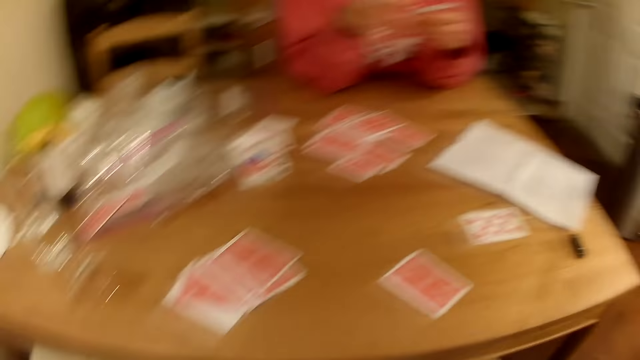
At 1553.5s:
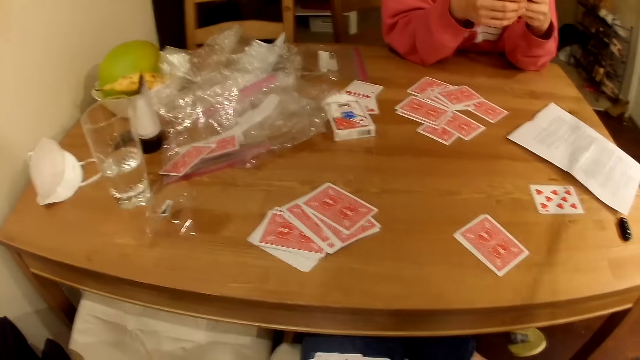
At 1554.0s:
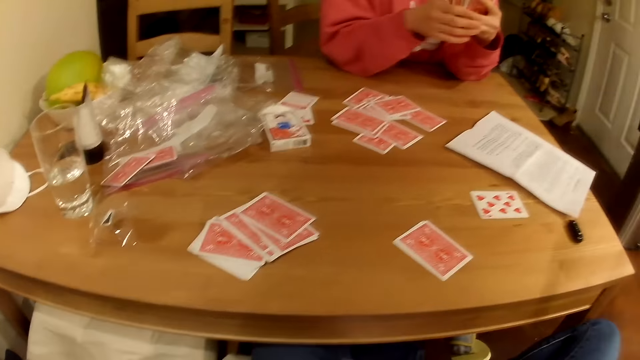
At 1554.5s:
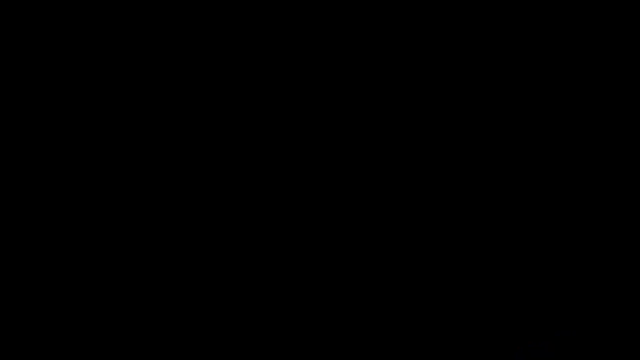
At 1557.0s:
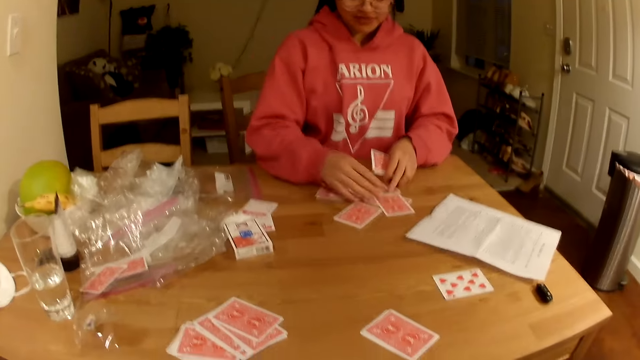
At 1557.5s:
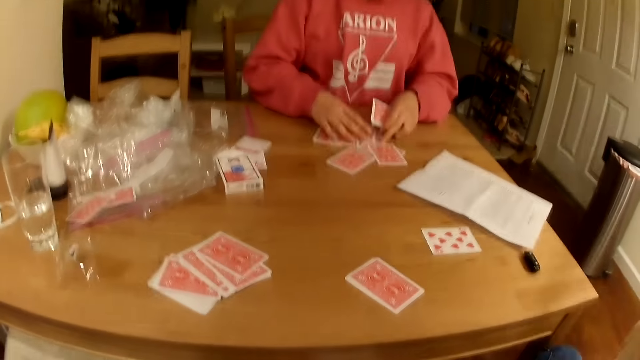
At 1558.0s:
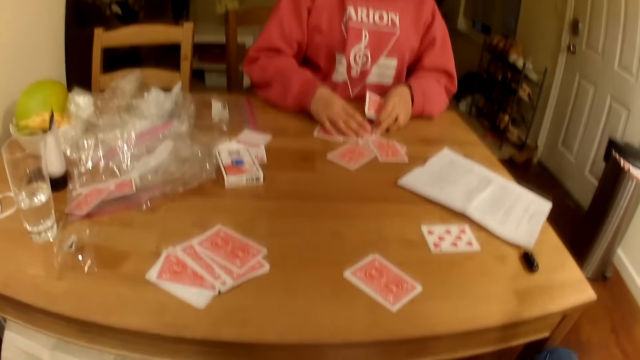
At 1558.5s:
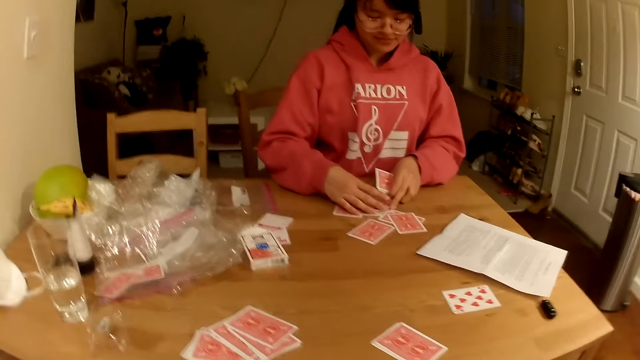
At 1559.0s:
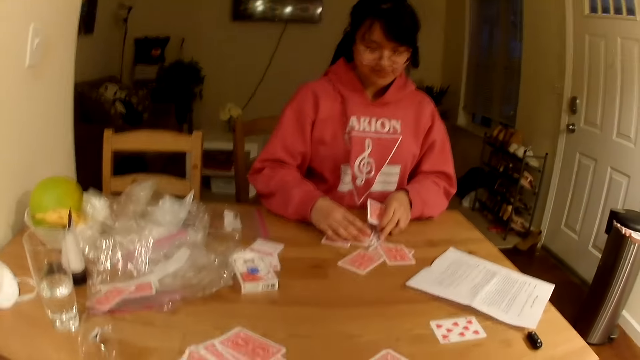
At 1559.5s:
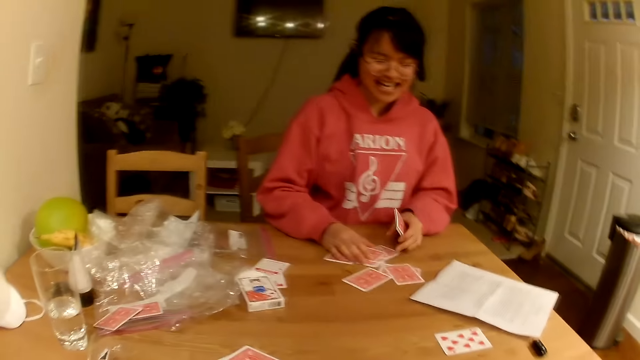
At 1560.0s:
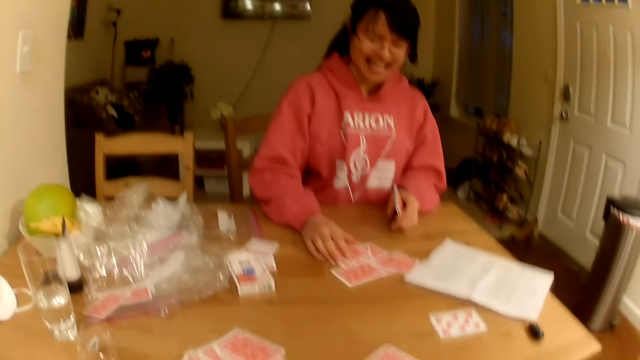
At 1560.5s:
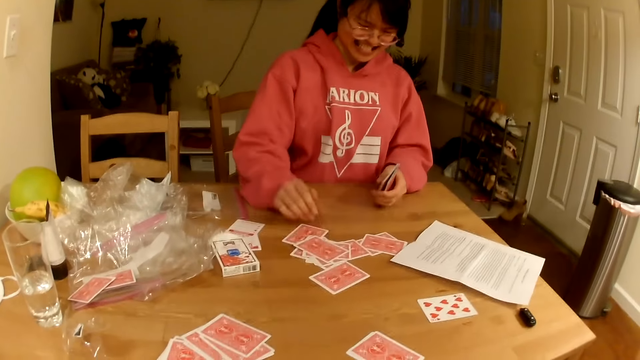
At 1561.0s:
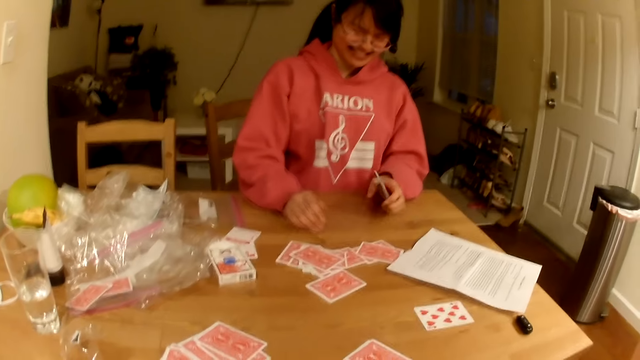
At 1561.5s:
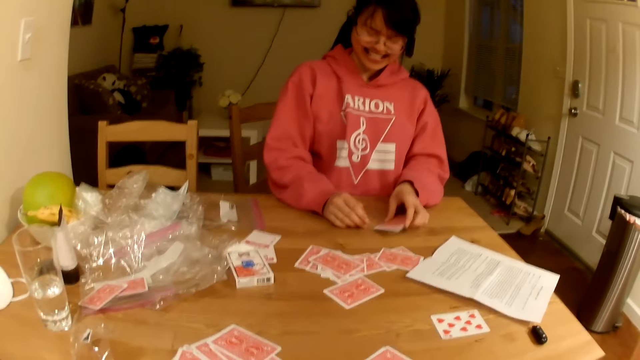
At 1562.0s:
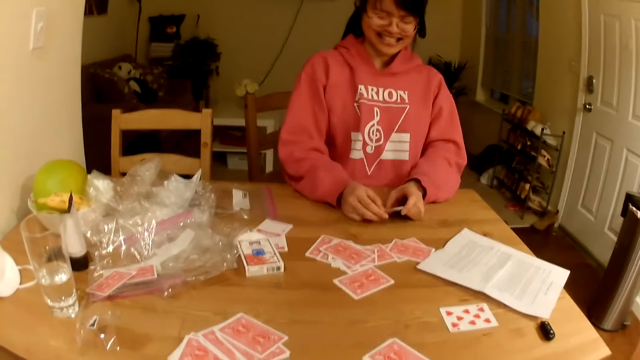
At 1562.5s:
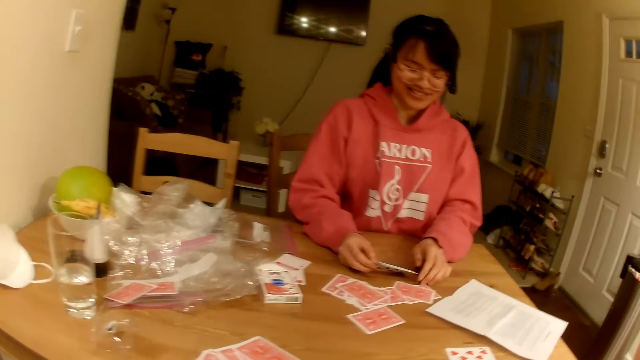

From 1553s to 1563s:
A woman moves the cards on the table. The camera wearer converses with the woman. The woman moves the cards on the table.

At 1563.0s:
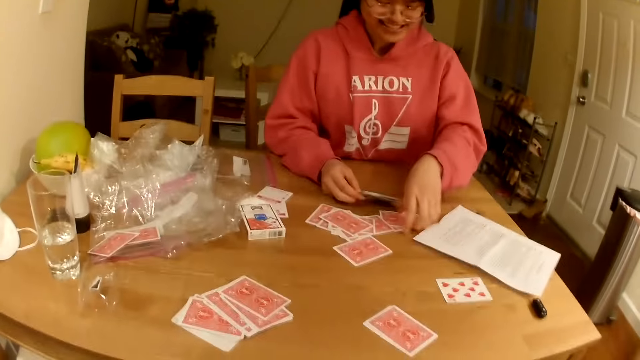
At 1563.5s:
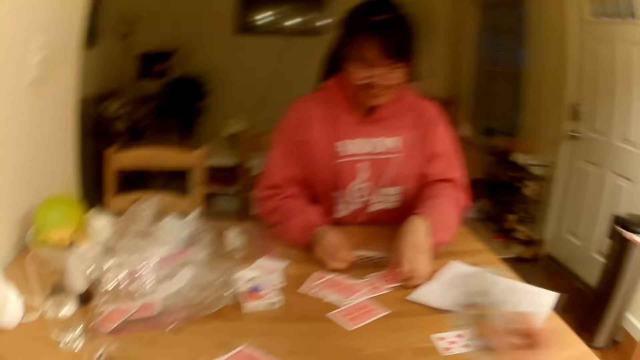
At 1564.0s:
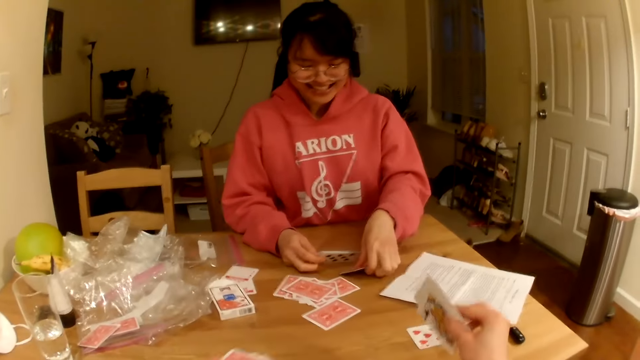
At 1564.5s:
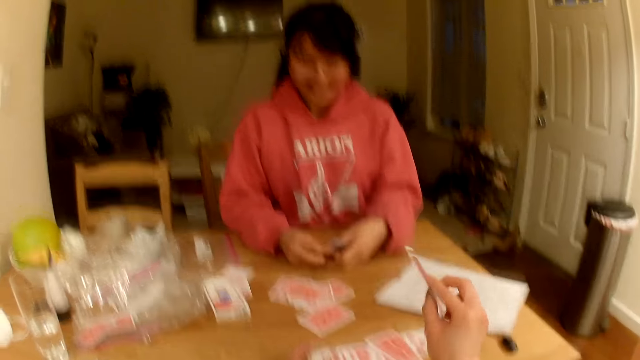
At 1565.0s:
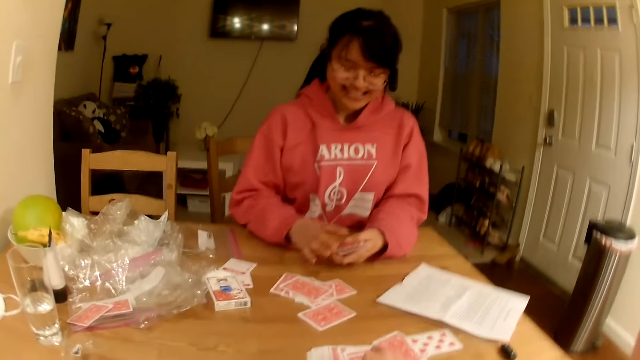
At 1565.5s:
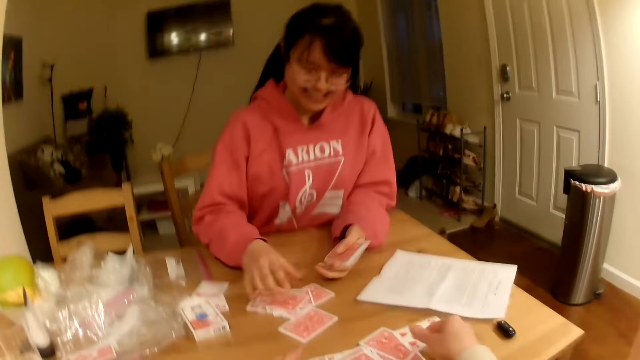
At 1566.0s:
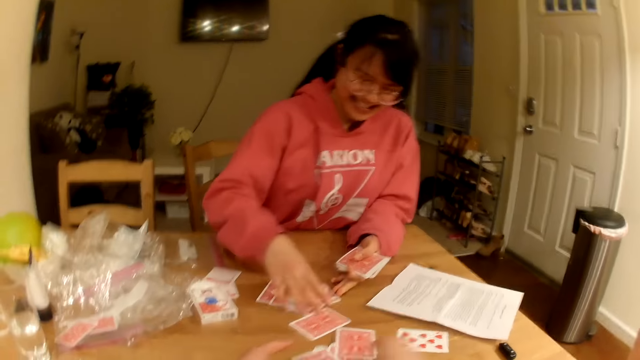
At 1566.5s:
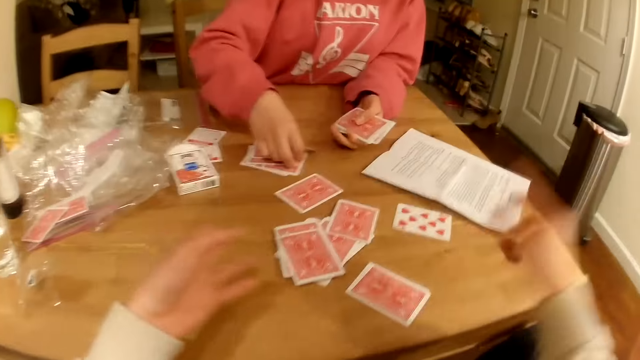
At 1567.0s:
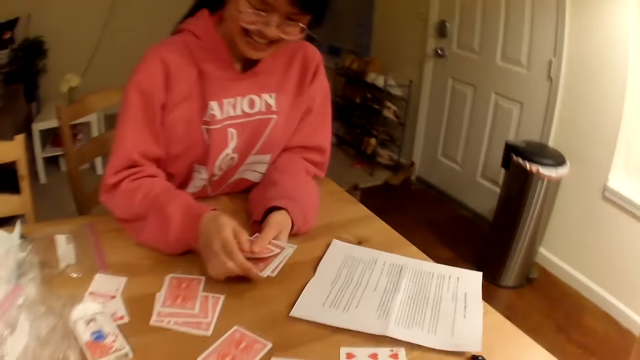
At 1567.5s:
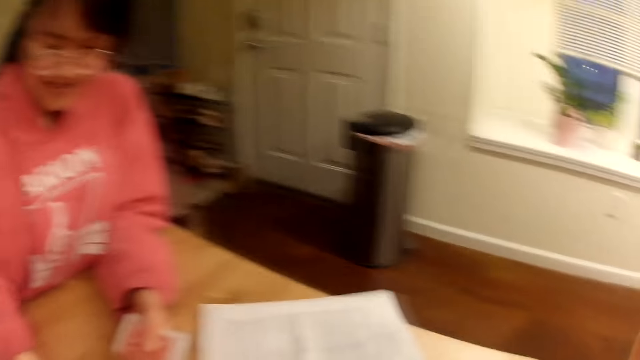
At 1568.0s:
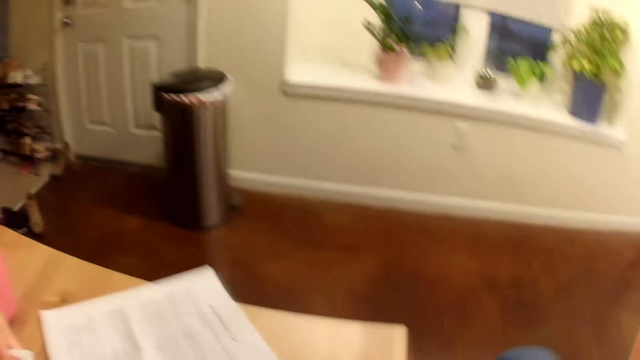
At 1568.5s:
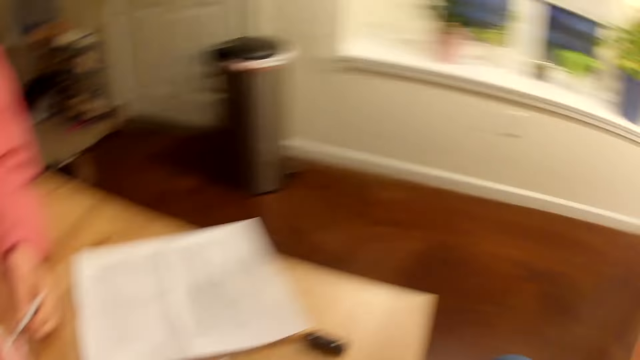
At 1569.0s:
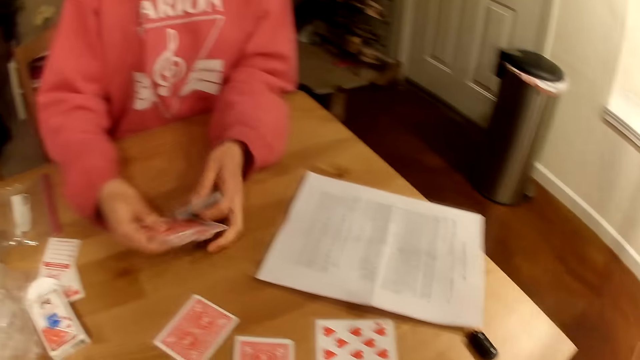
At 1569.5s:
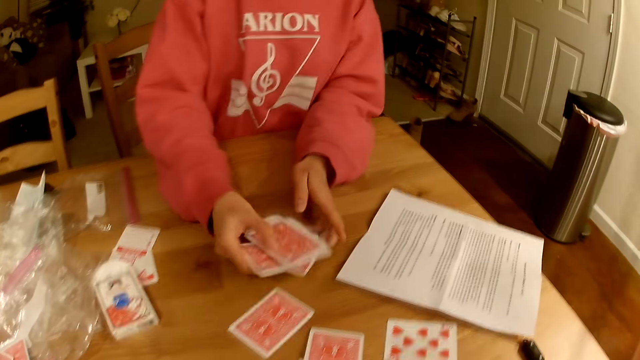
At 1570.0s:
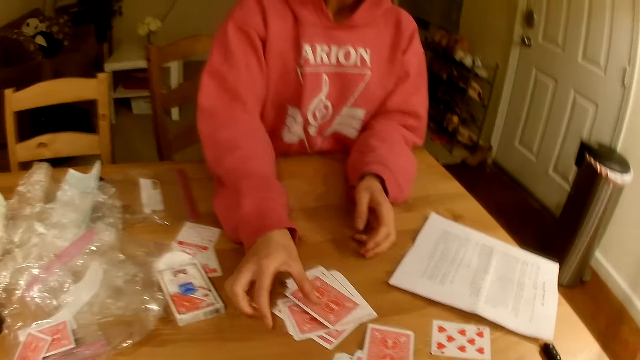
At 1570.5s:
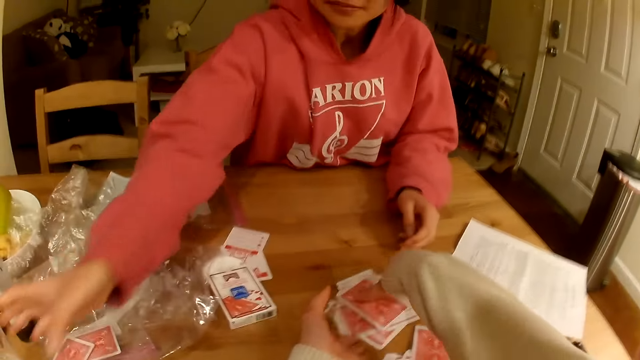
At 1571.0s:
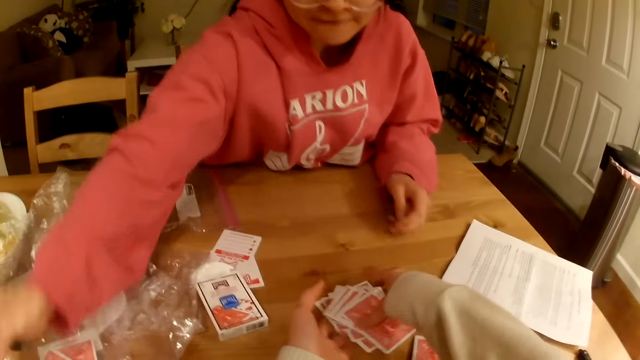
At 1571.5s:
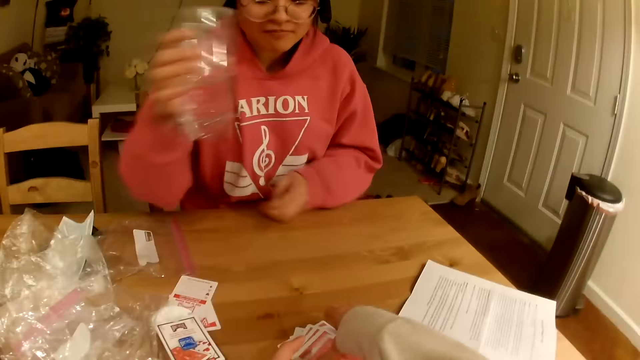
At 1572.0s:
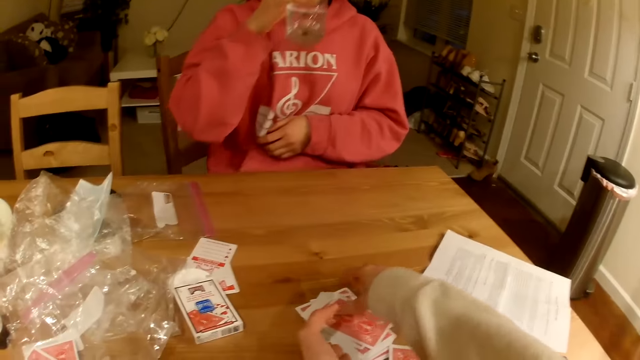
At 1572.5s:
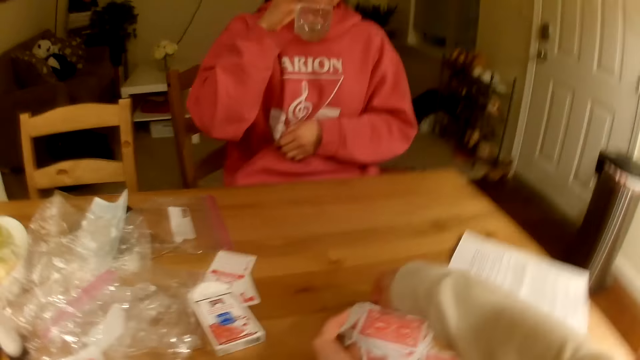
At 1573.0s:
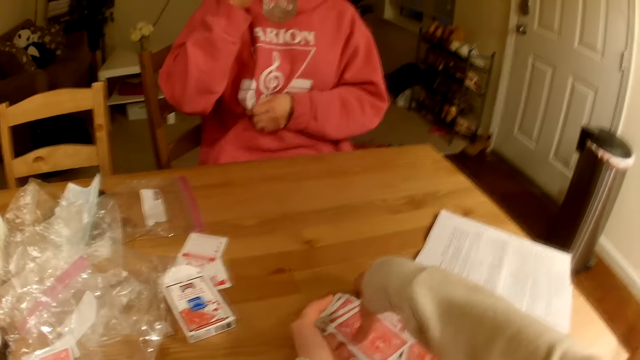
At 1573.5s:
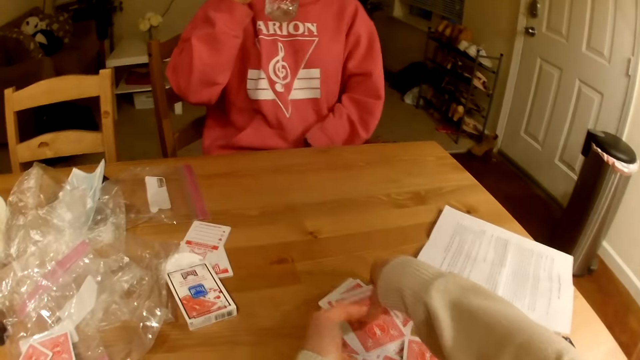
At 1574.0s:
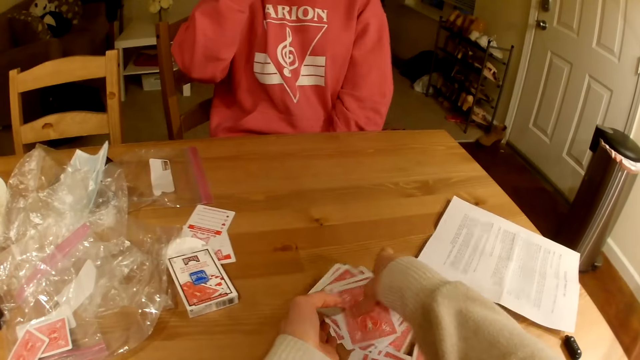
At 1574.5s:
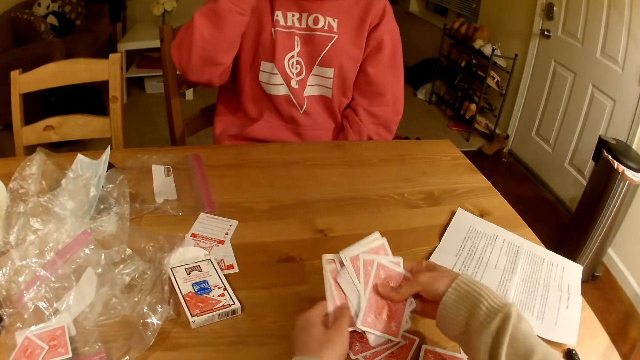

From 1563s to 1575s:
The camera wearer moves cards on the table. A woman picks the cards on the table. The camera wearer converses with the woman. They touch something. The woman picks the cards on the table. The woman places the cards on the table. The camera wearer picks the cards. The woman picks a glass of water. The camera wearer picks the cards. The woman drinks the water. The camera wearer picks the cards.
